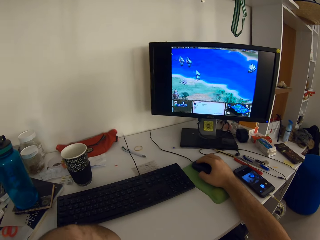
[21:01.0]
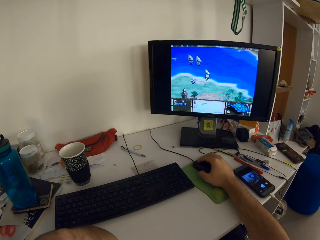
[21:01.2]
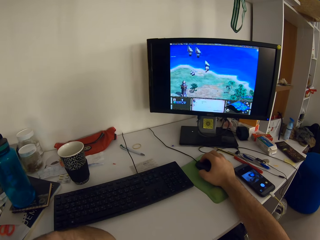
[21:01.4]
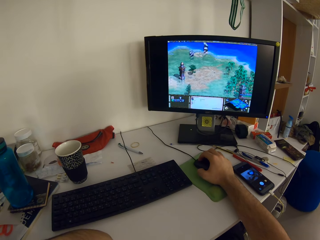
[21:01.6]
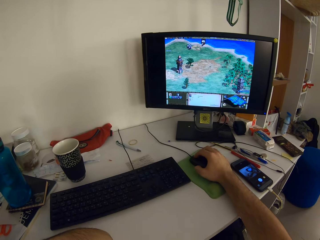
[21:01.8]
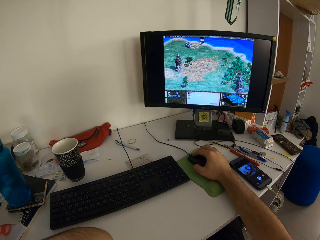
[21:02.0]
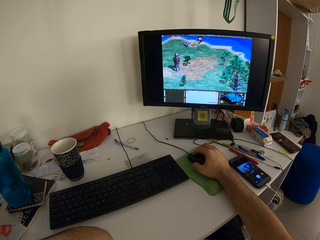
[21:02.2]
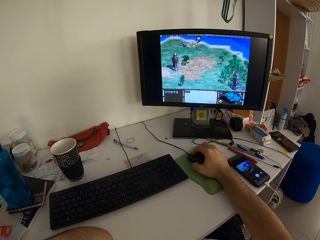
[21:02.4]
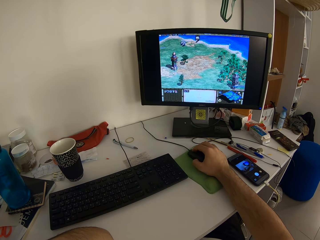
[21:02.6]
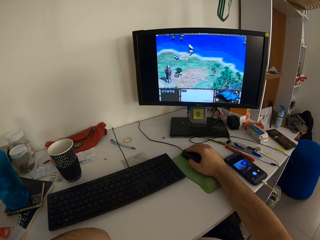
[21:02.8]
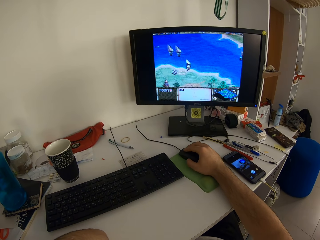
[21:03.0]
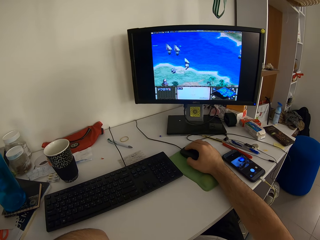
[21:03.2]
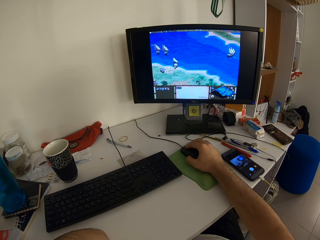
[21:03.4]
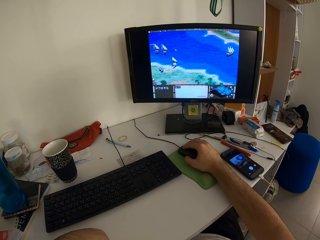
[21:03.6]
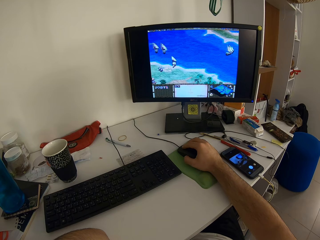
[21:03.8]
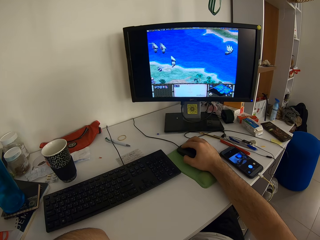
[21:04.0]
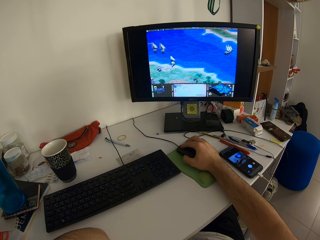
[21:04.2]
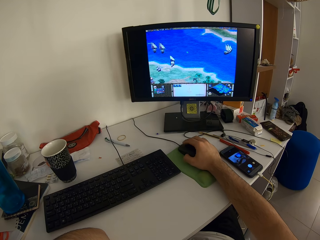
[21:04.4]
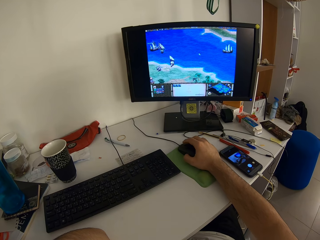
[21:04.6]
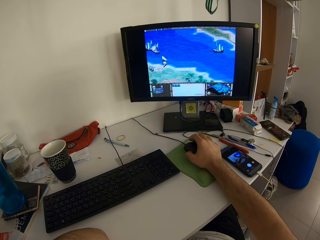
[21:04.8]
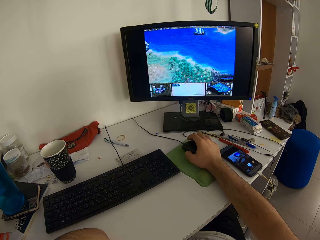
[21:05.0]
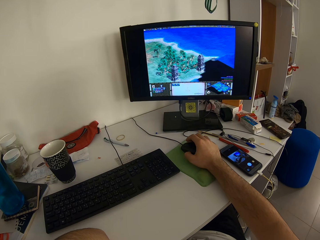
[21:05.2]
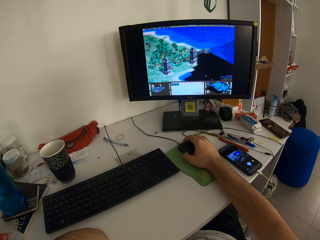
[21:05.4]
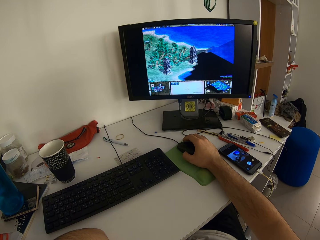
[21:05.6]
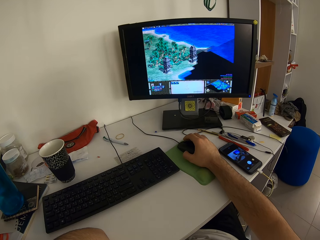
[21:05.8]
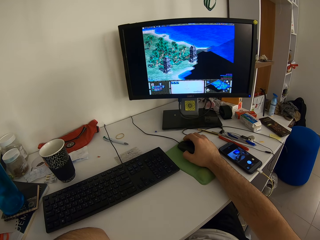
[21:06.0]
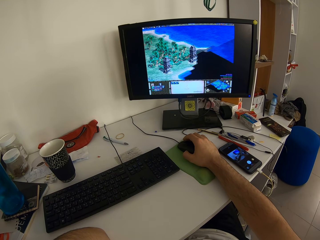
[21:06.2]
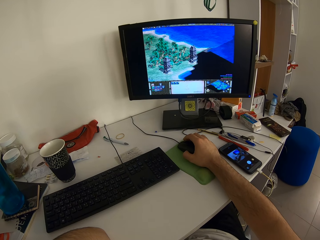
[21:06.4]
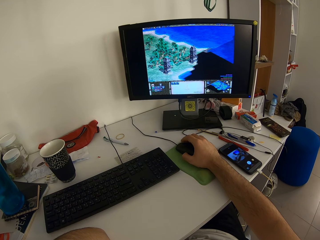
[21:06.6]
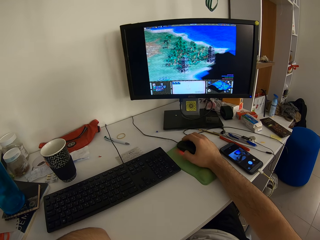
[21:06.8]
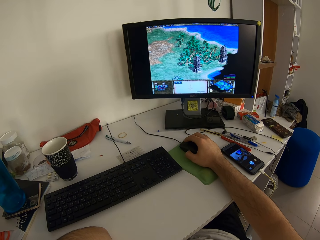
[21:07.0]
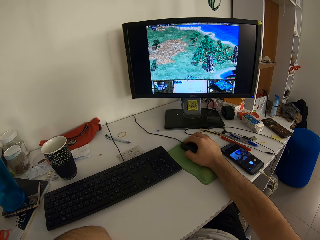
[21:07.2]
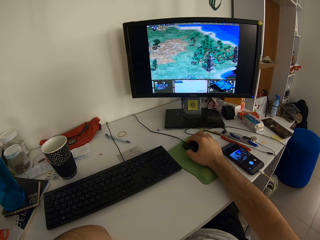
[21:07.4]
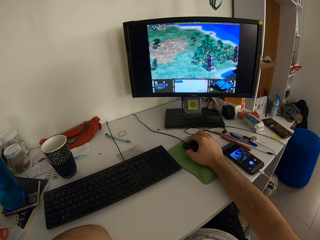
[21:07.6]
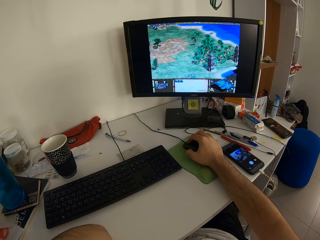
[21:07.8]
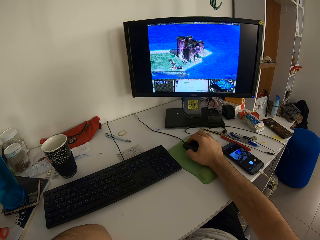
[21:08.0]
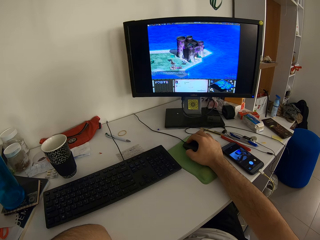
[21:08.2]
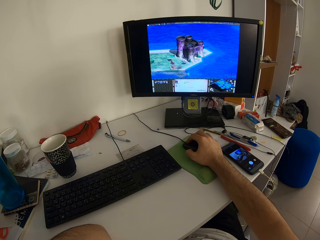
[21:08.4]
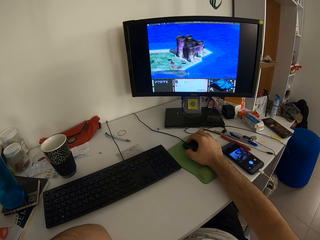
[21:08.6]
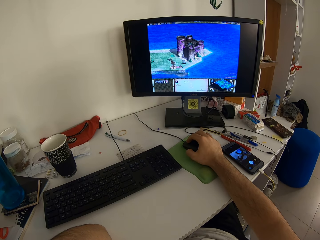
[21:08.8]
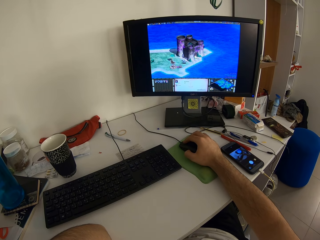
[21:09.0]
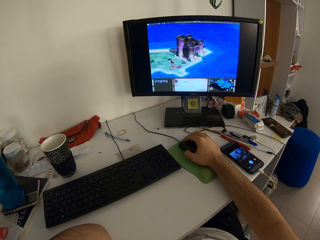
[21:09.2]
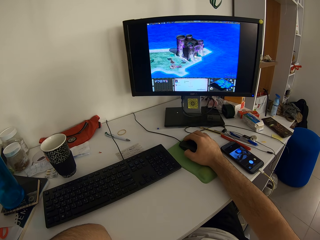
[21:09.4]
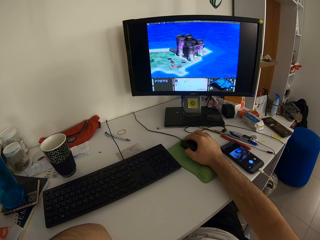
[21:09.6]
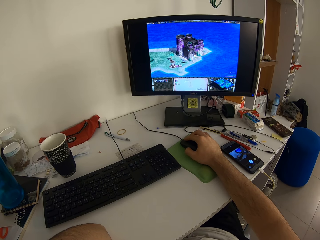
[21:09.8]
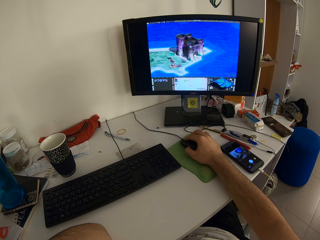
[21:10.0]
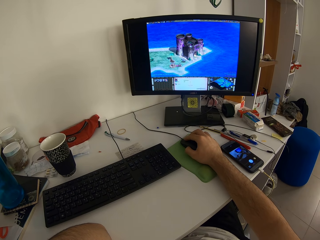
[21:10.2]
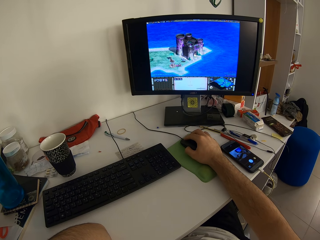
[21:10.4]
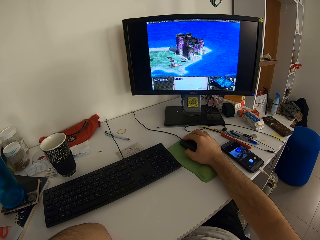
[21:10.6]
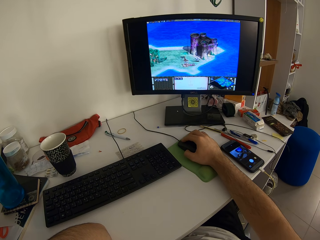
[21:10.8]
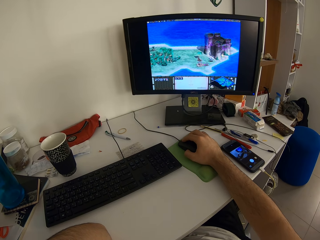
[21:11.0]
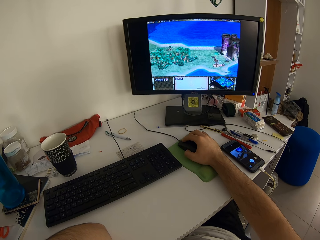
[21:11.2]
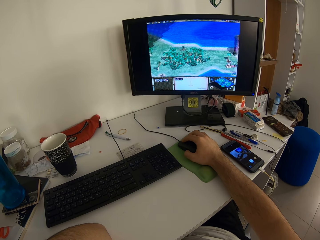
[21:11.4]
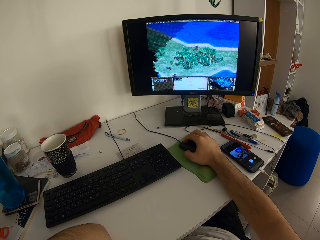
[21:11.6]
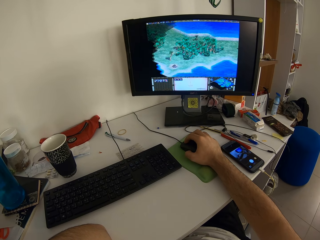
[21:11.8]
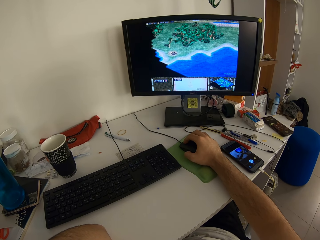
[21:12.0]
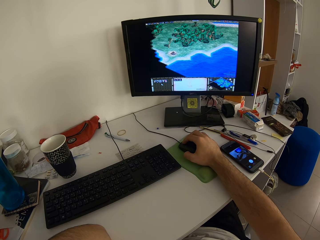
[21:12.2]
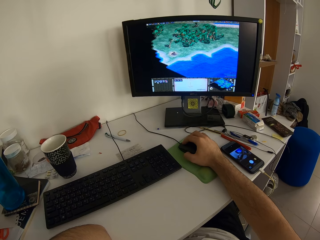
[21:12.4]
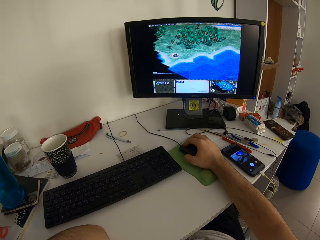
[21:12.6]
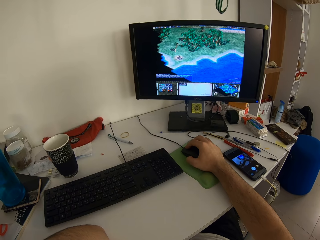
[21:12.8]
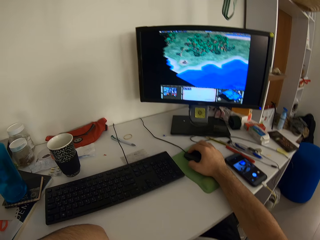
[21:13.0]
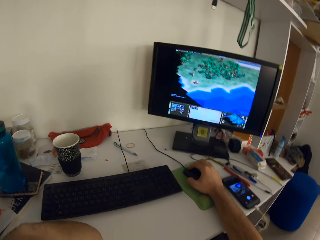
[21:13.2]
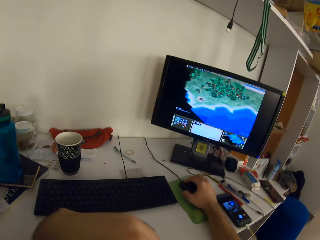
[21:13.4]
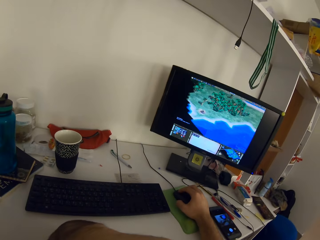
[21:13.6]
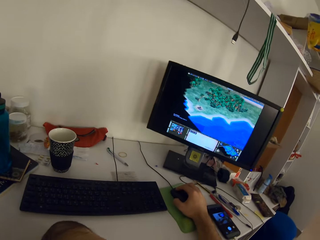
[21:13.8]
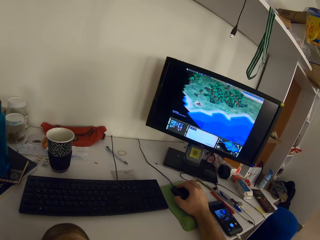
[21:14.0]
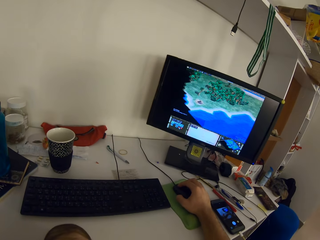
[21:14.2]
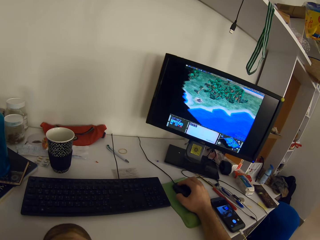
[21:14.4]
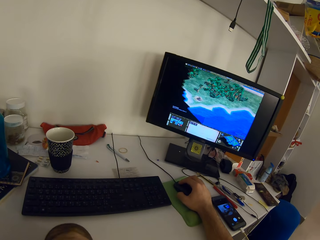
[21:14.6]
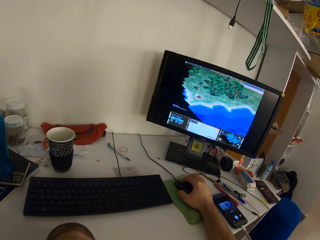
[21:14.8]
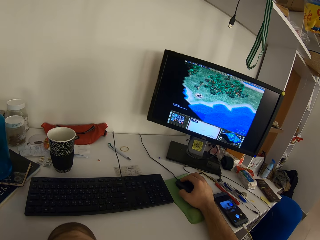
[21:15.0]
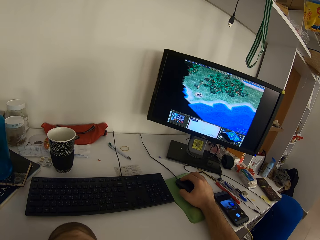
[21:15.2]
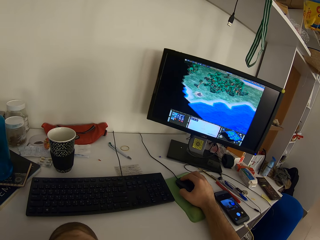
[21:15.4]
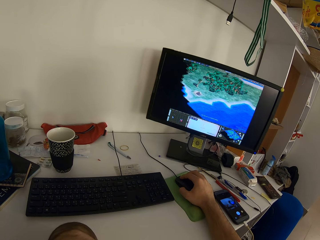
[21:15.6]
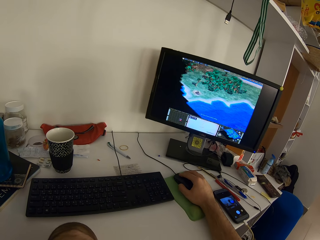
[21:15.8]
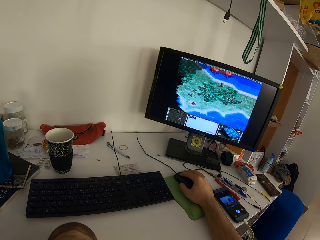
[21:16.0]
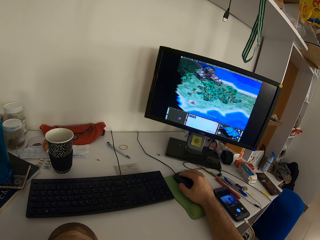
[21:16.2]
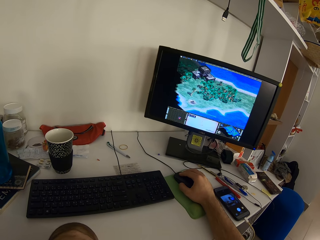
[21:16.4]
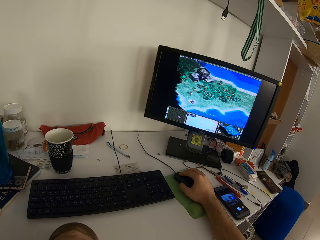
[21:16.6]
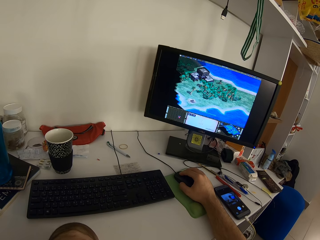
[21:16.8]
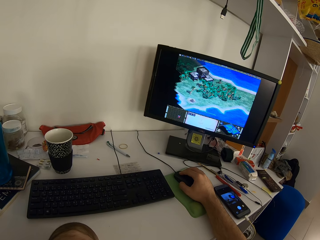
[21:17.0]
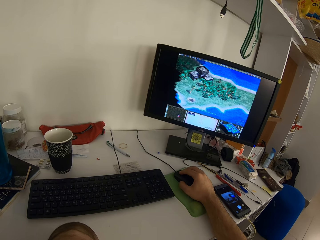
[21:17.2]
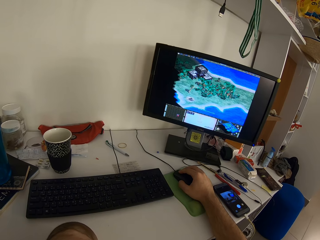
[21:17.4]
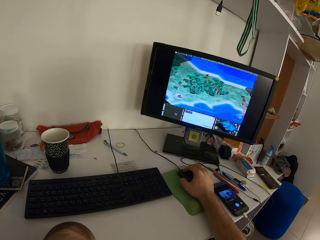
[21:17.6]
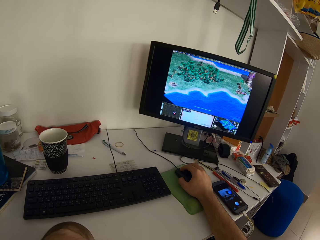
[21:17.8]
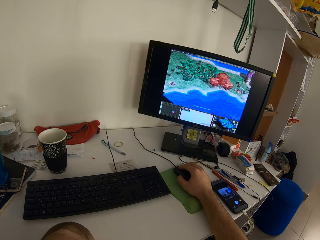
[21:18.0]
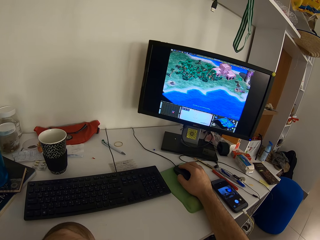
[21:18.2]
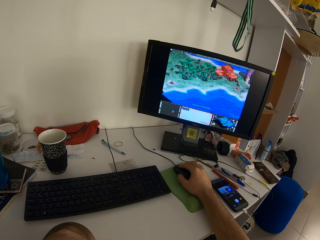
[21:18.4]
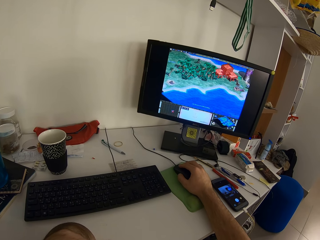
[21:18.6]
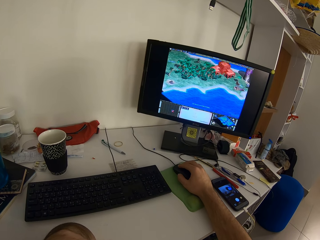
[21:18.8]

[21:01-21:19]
The camera wearer moves the left hand.

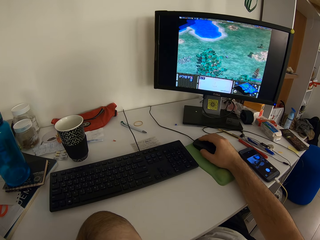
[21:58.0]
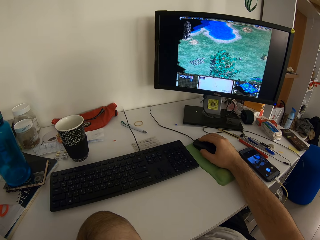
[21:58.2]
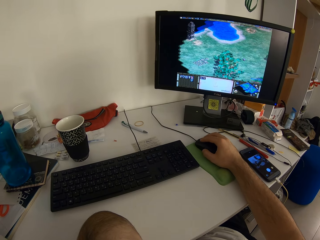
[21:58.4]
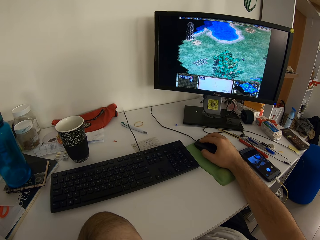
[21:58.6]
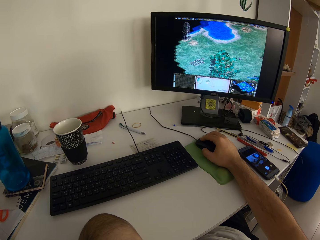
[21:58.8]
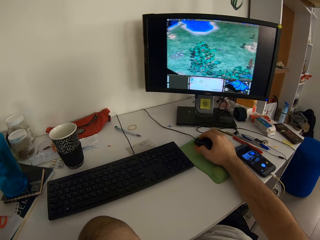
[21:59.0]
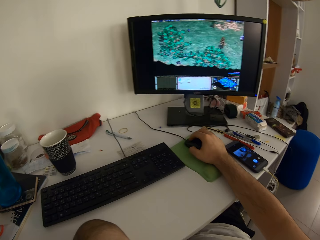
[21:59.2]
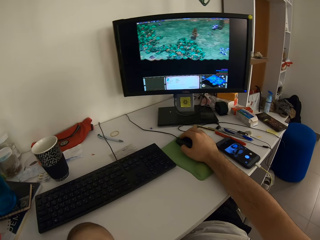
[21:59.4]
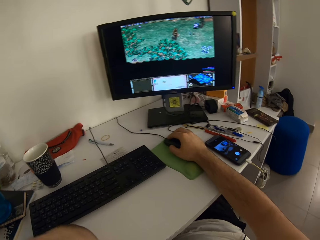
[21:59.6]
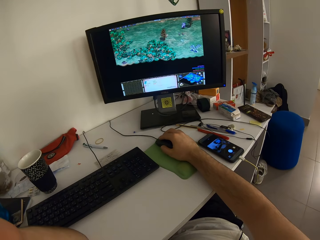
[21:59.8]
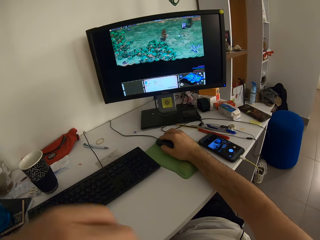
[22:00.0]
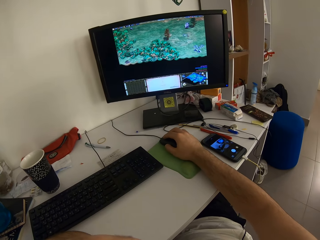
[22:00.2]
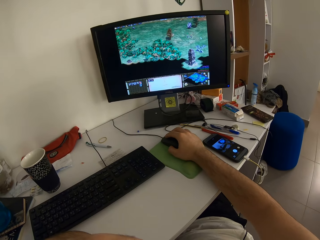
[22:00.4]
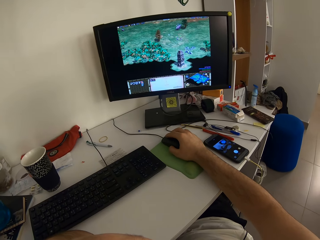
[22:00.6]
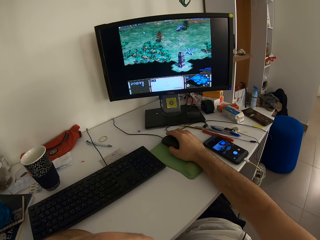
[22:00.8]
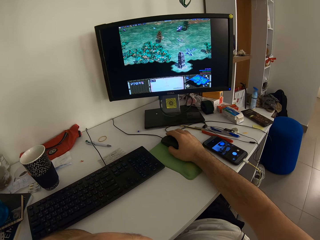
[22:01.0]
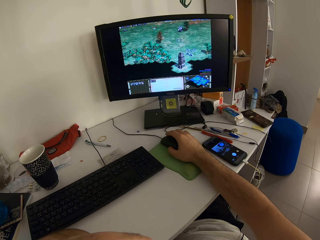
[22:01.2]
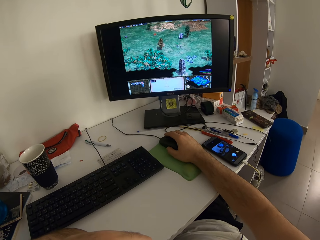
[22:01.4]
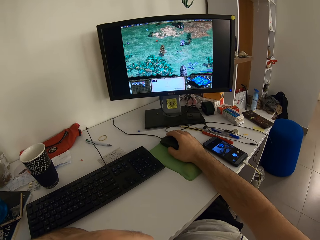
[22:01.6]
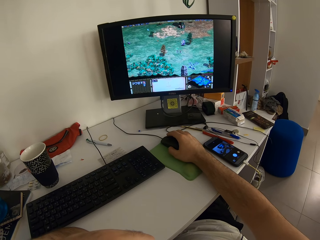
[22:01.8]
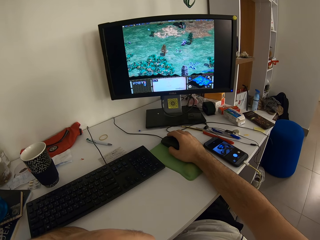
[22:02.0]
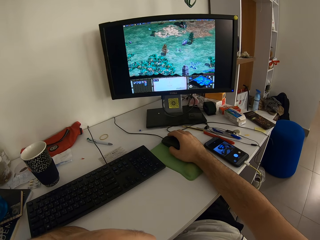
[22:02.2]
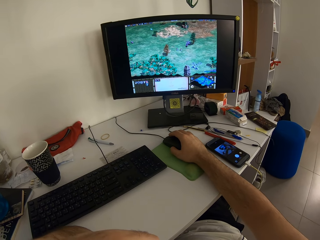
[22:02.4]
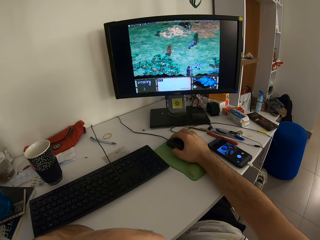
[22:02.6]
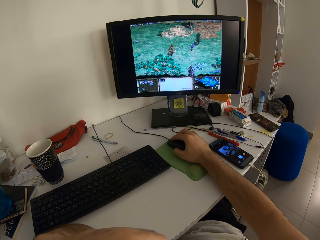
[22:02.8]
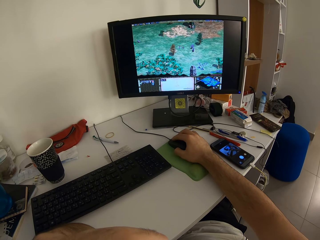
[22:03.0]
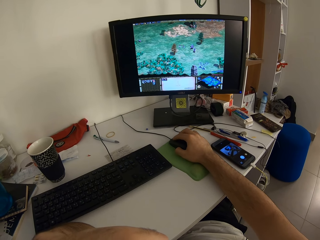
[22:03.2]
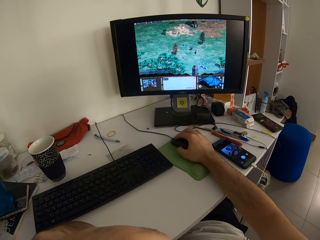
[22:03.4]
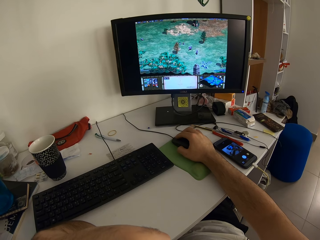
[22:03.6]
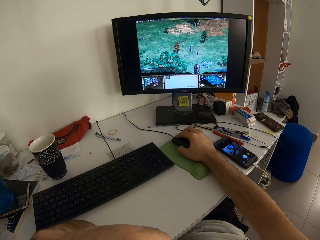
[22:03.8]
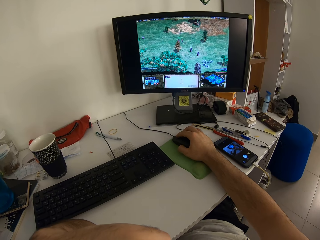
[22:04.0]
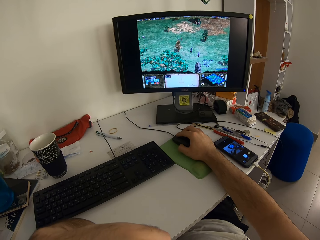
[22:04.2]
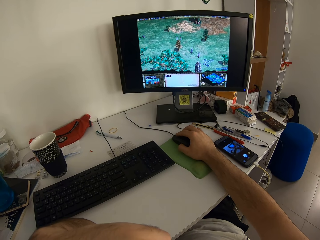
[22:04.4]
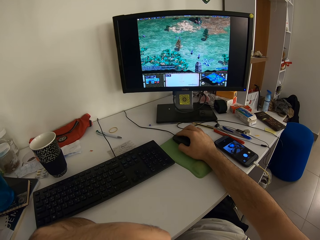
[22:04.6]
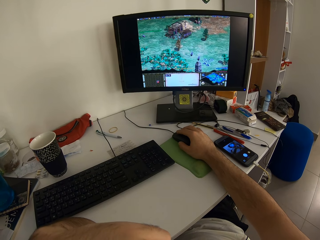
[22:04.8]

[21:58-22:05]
The camera wearer lowers the right hand.
